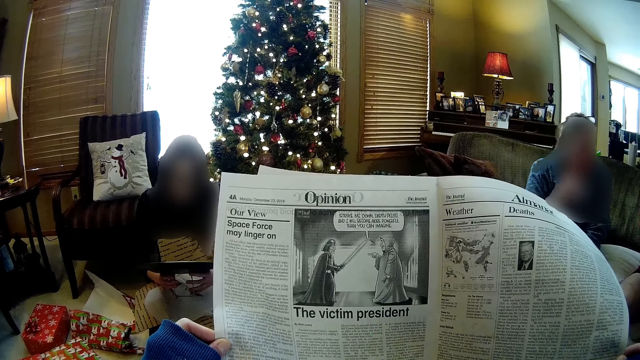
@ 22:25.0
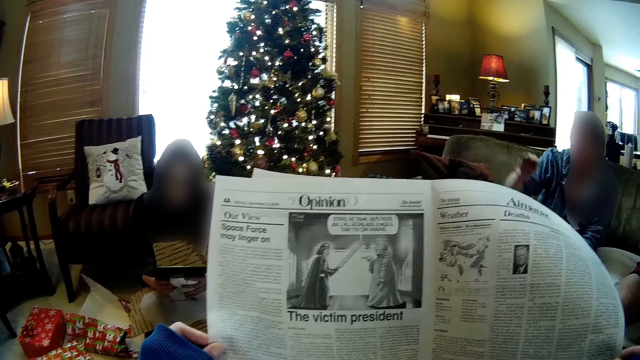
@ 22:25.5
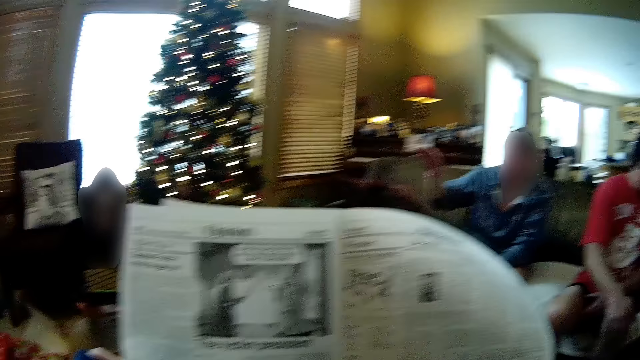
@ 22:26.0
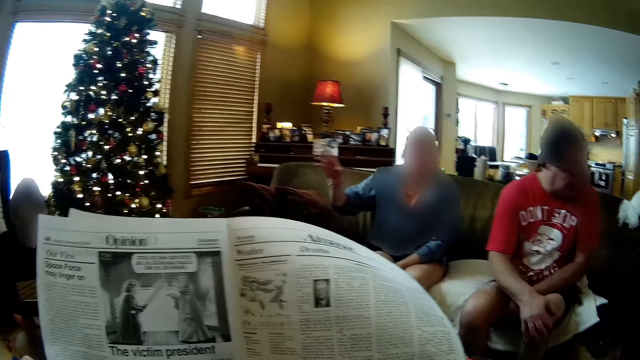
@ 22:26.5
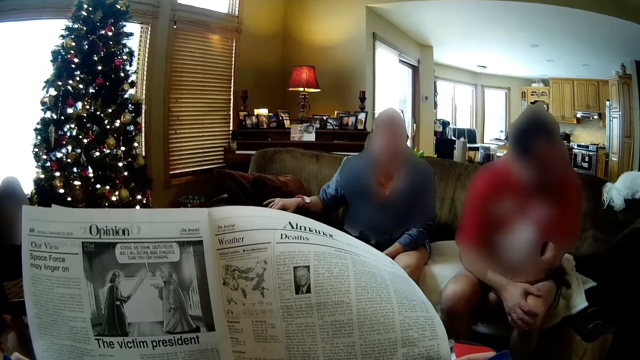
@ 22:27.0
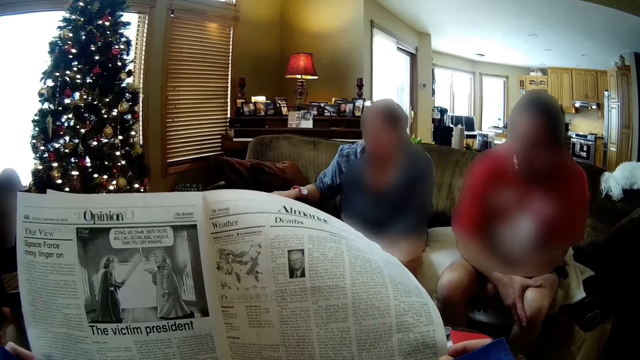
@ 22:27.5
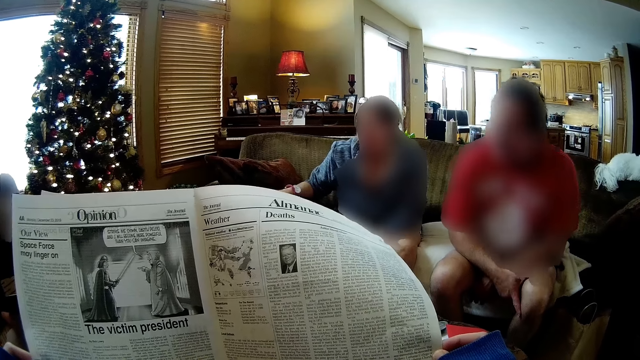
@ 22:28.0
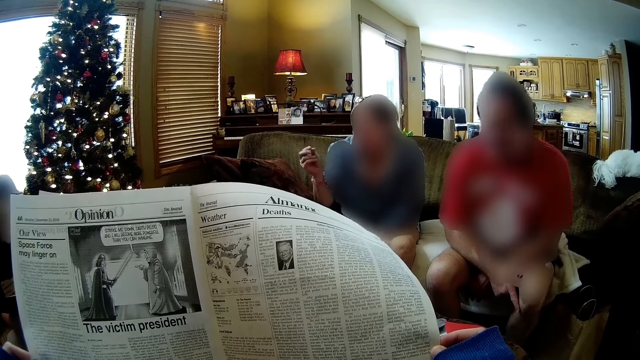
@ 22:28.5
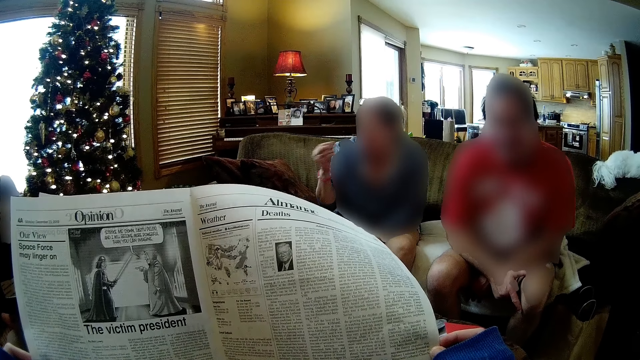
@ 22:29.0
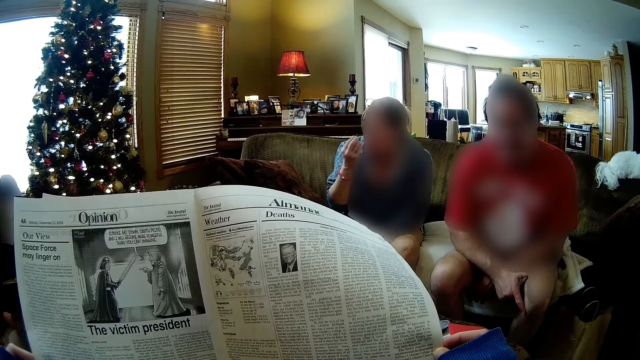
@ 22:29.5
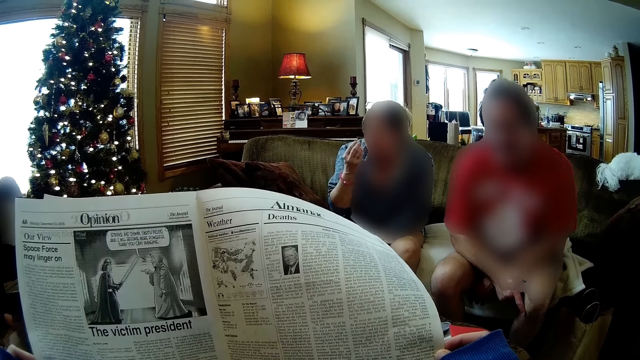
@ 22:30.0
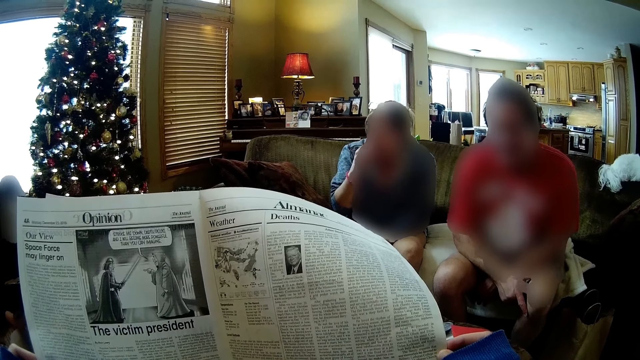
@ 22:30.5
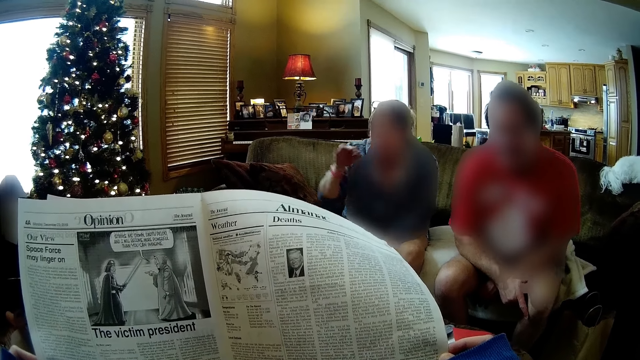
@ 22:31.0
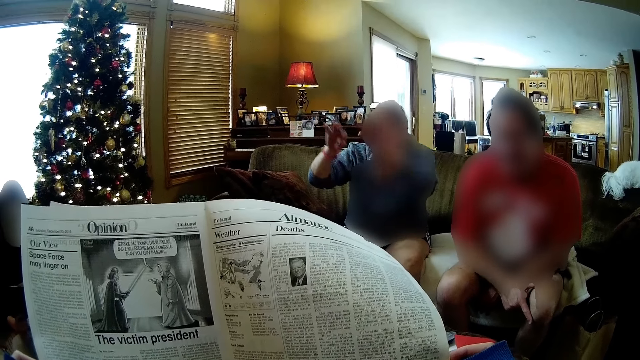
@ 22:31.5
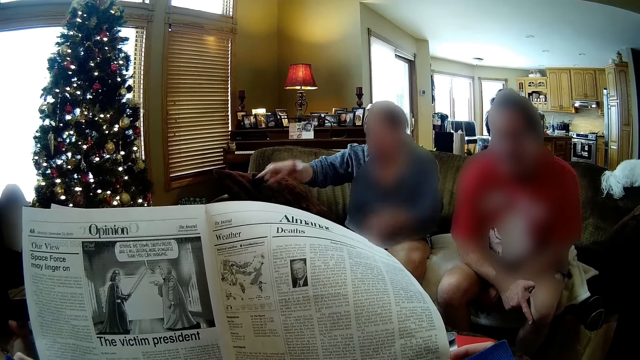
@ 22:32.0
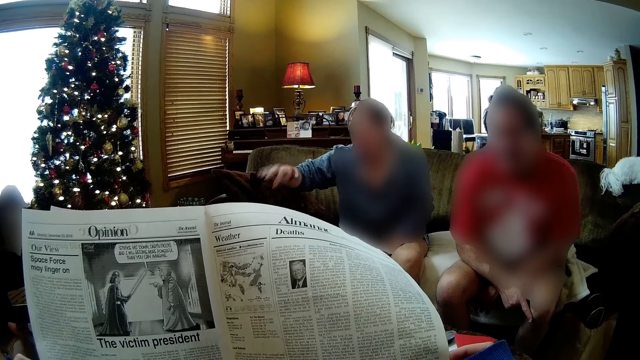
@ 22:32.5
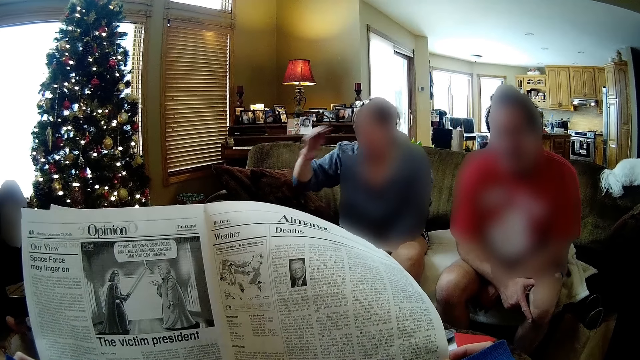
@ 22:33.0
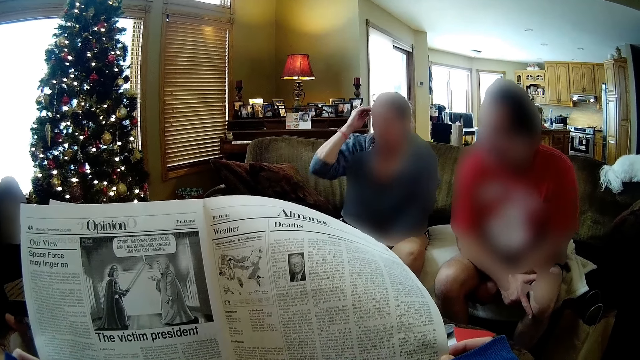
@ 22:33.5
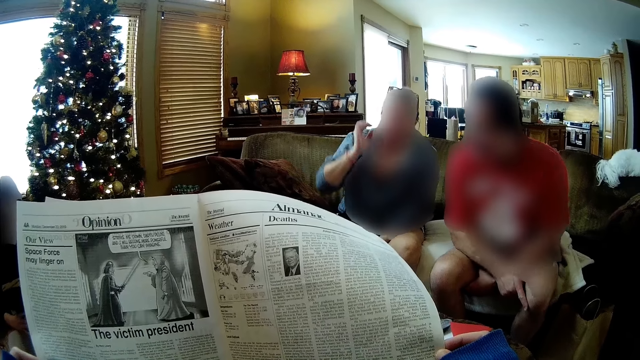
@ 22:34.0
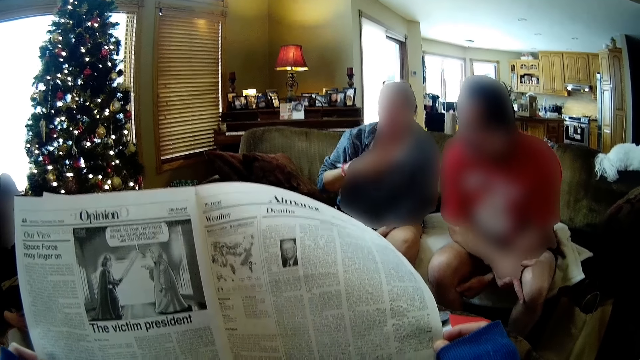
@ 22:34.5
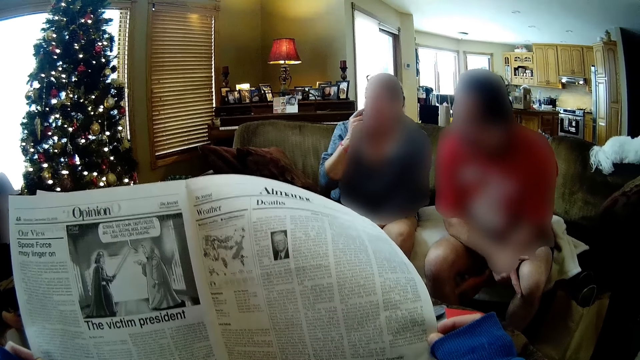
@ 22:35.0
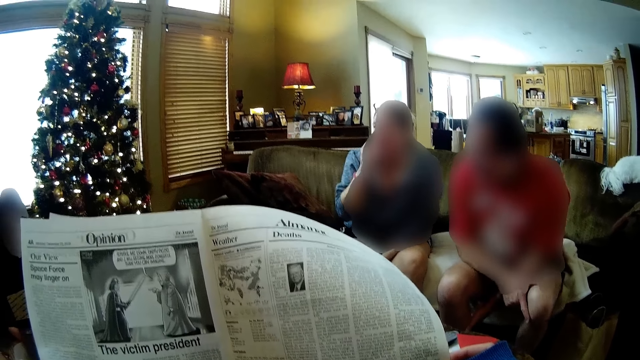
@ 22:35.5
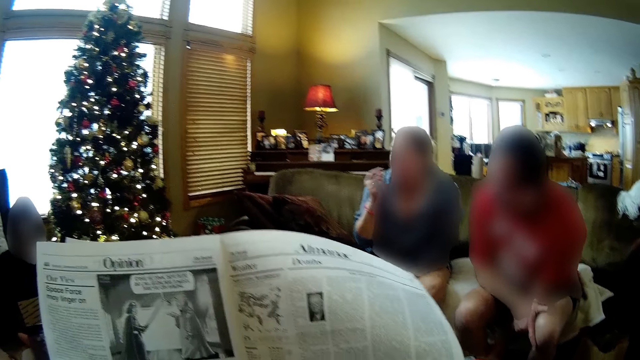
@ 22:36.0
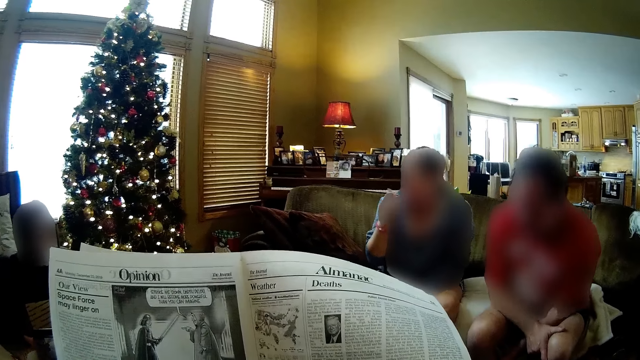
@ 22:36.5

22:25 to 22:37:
Another woman interacts with the camera wearer.

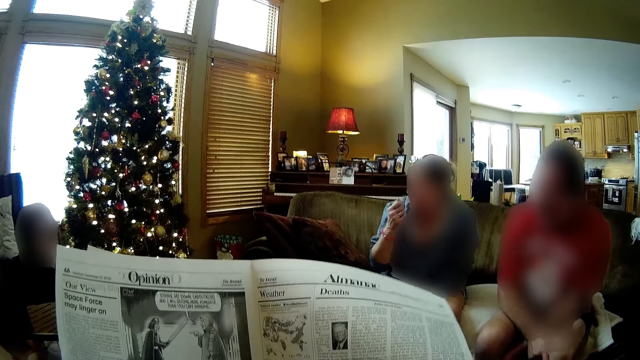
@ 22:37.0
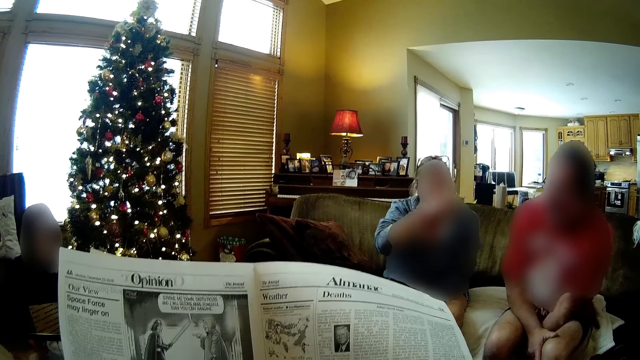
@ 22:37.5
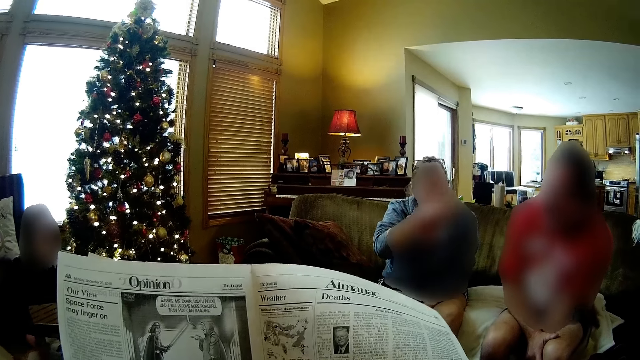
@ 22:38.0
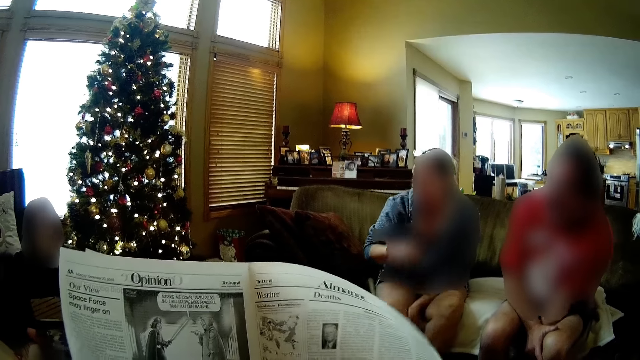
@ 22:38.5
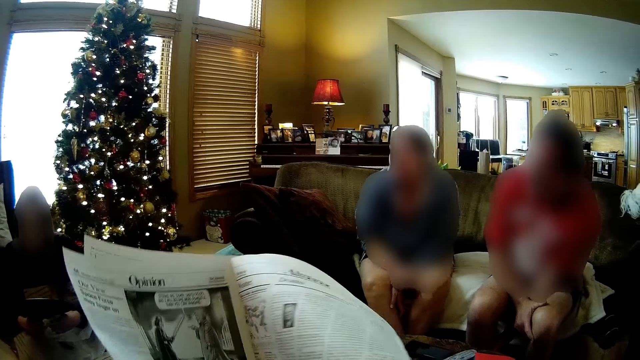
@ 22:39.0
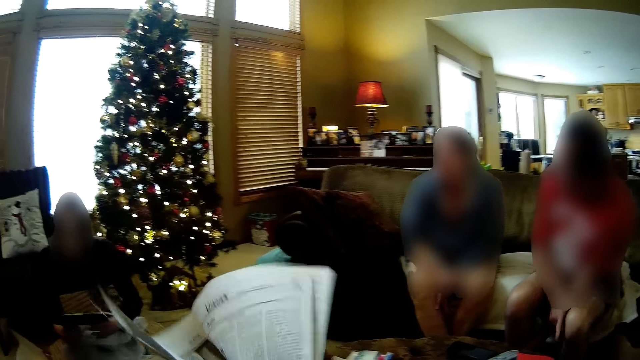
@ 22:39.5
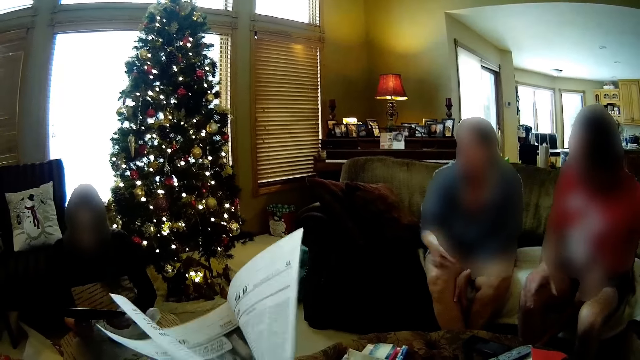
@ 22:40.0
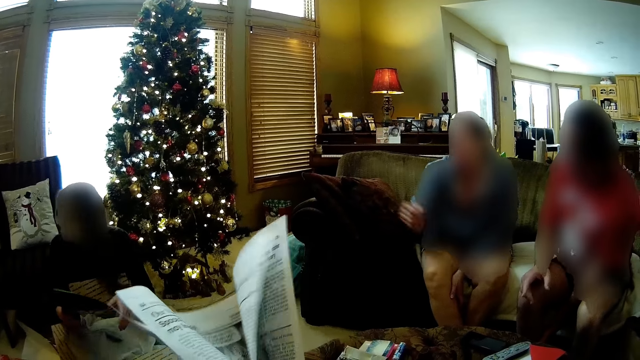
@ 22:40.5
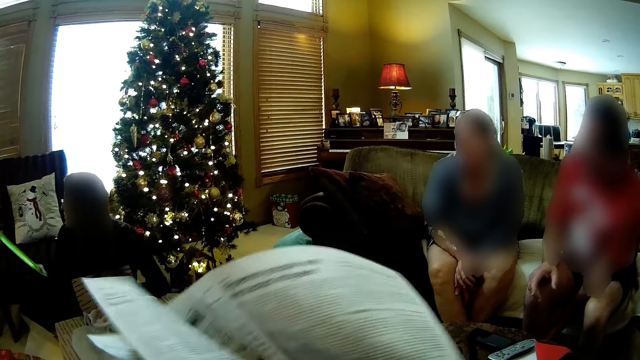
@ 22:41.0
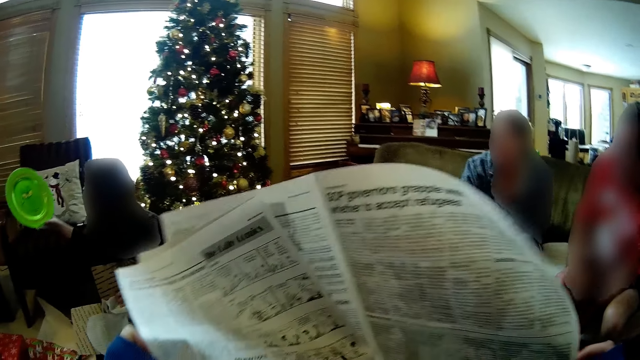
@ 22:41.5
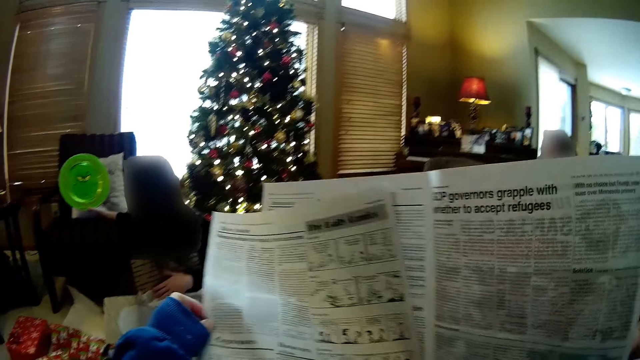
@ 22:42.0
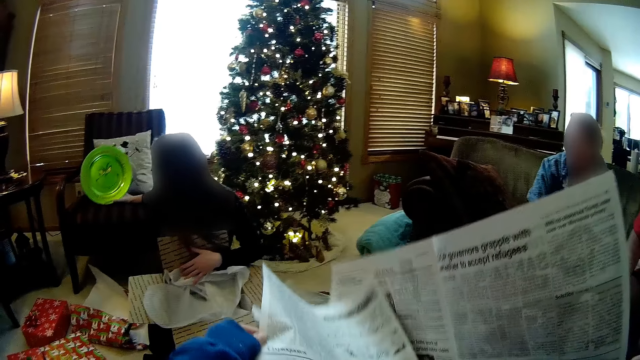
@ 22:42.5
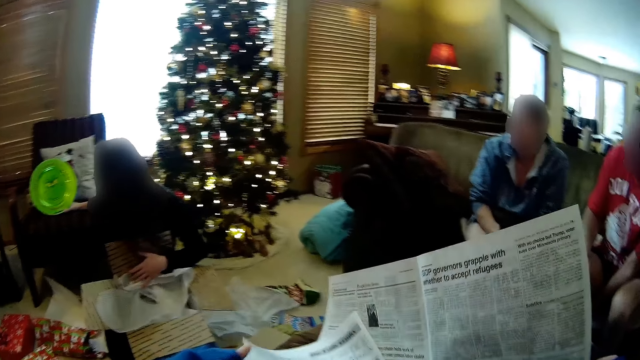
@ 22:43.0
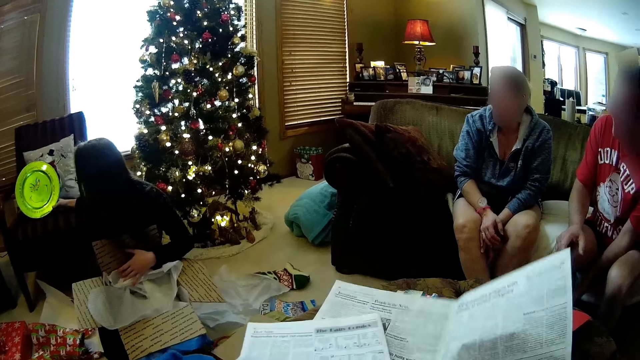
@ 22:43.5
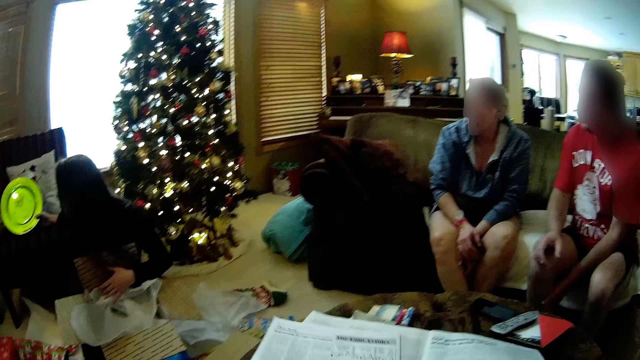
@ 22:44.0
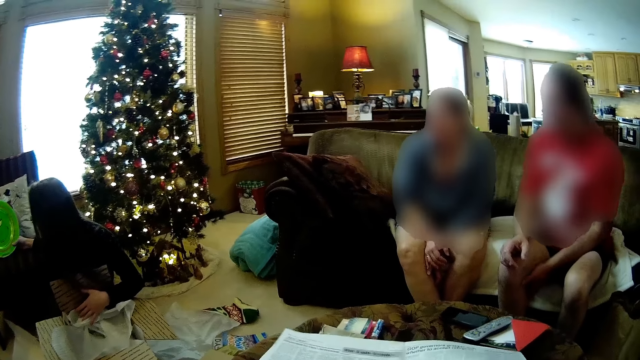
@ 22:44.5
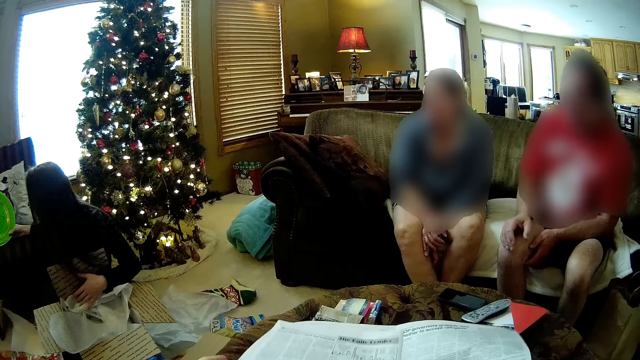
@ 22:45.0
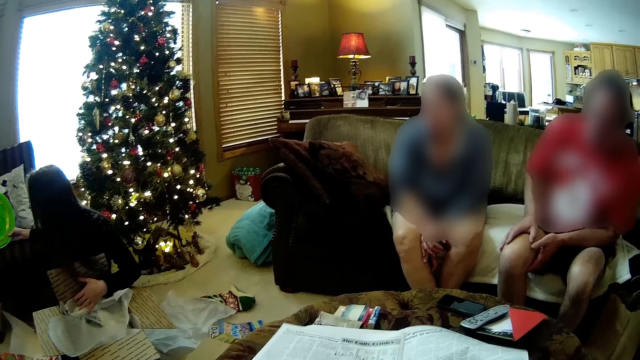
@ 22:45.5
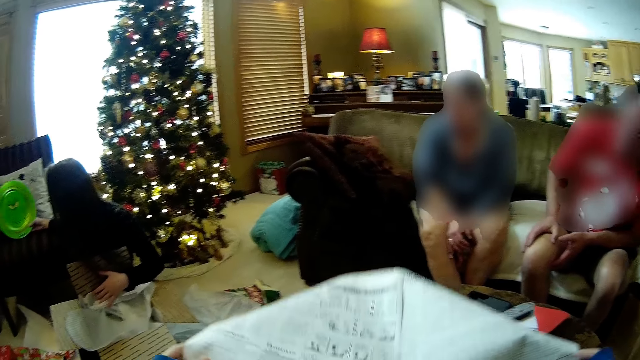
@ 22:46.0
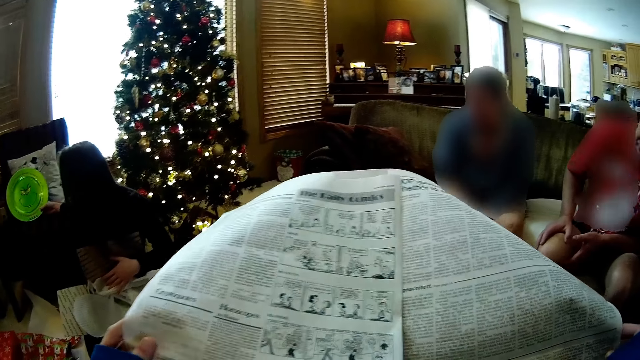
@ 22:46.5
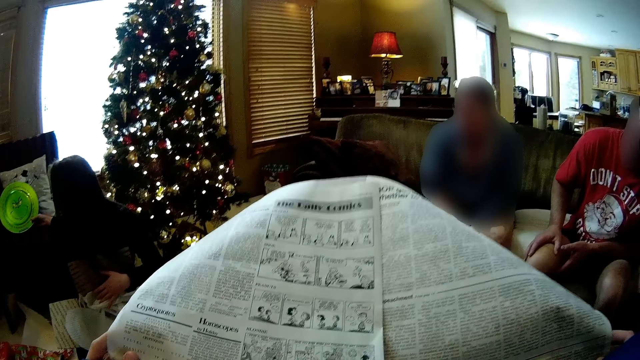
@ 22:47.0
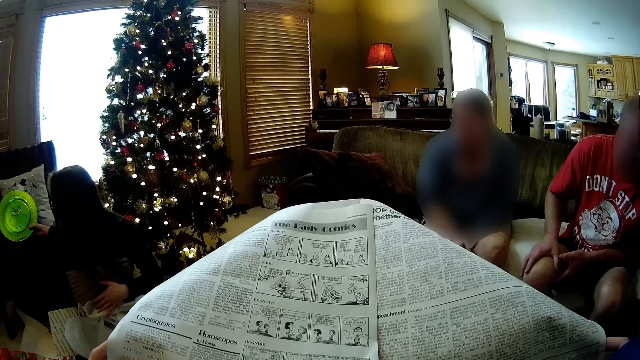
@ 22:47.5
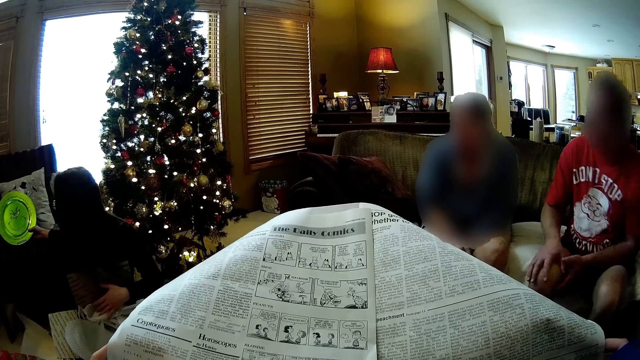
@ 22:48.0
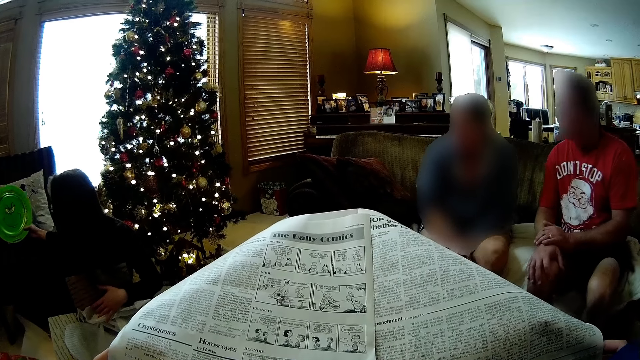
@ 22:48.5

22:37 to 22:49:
The camera wearer peruses the magazine. They read the magazine. The woman places the frame holder attached to the round frame on the couch with her right hand. The camera wearer holds the newspaper in both hands.
